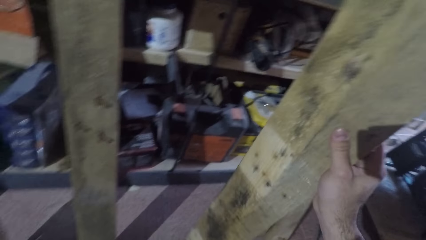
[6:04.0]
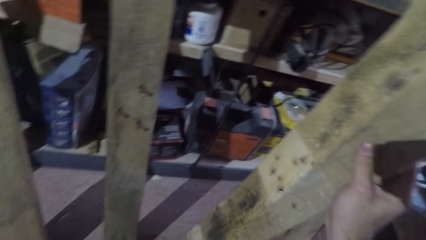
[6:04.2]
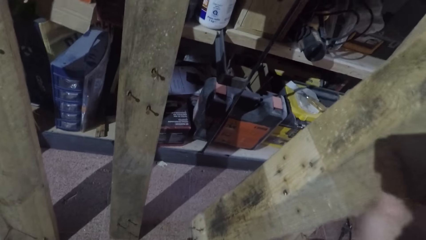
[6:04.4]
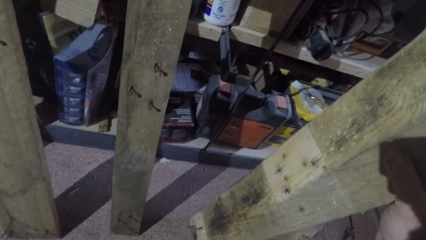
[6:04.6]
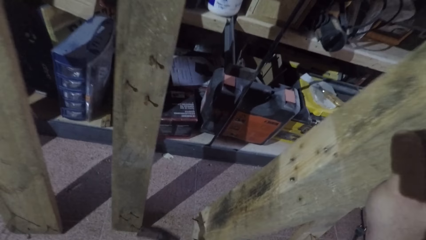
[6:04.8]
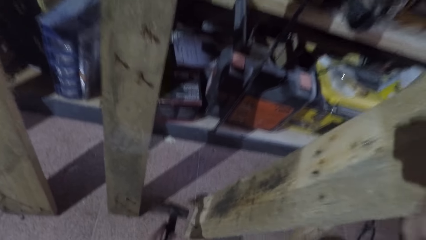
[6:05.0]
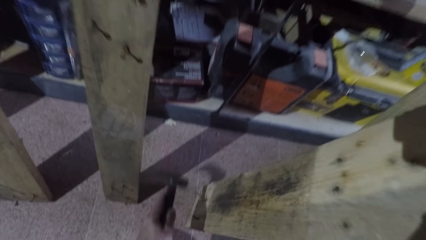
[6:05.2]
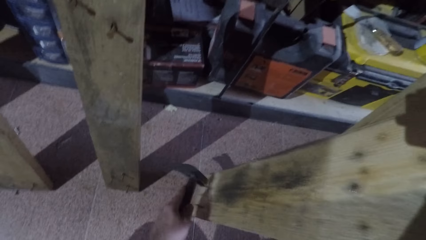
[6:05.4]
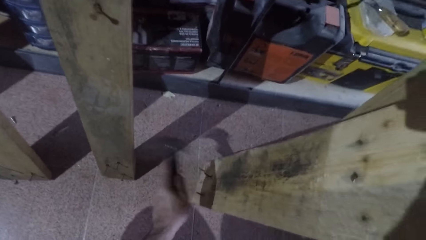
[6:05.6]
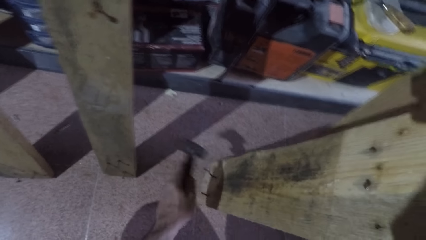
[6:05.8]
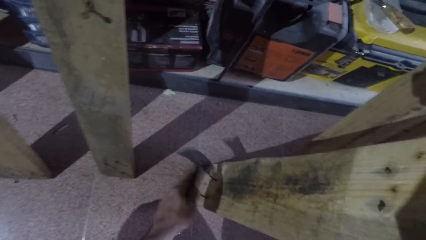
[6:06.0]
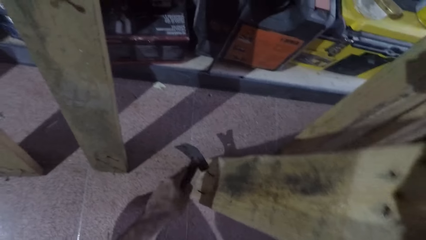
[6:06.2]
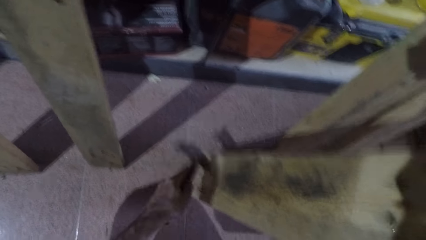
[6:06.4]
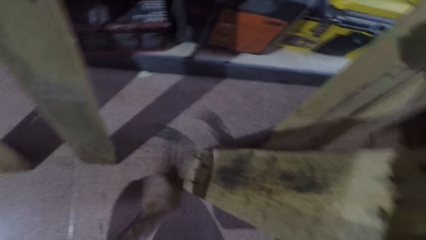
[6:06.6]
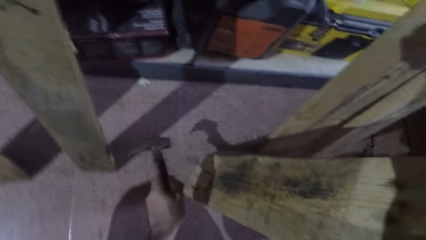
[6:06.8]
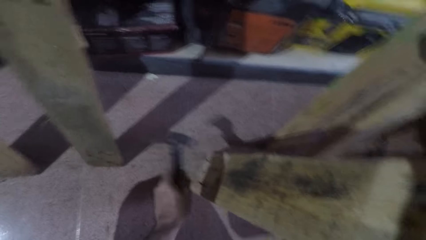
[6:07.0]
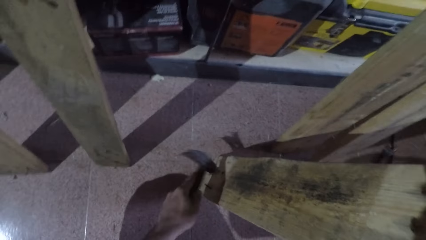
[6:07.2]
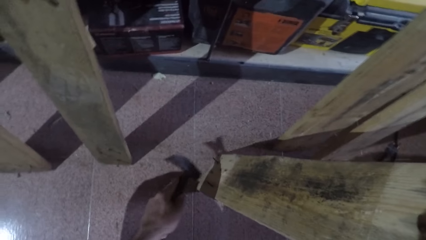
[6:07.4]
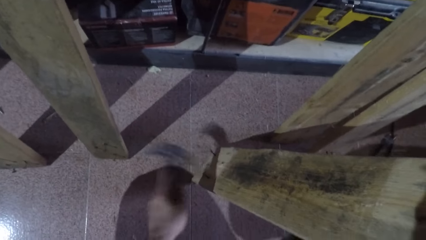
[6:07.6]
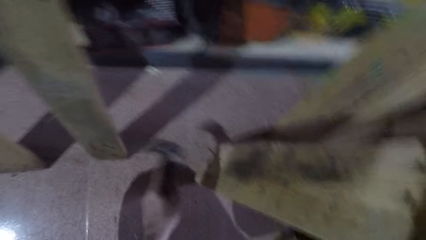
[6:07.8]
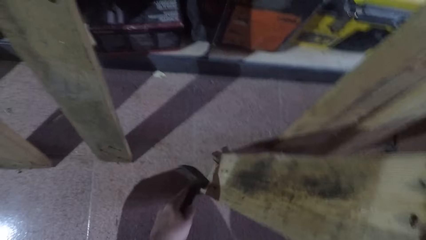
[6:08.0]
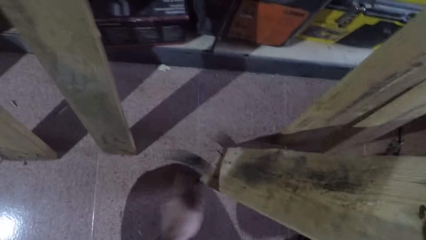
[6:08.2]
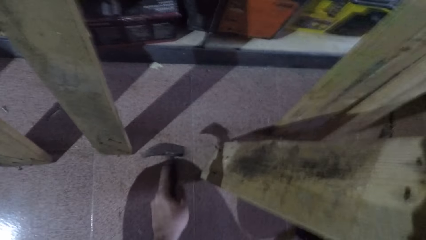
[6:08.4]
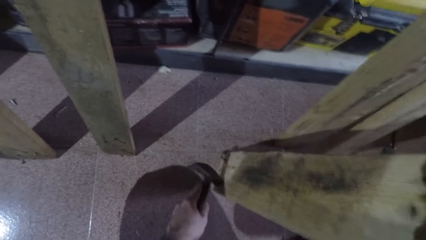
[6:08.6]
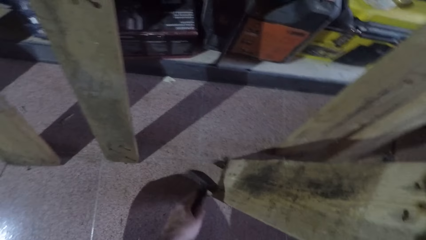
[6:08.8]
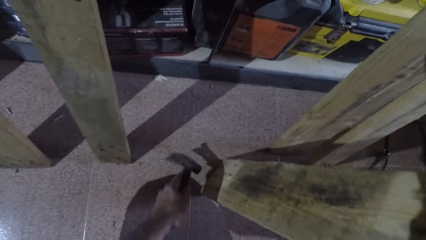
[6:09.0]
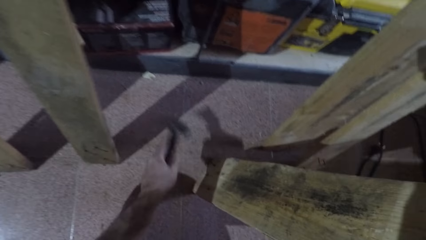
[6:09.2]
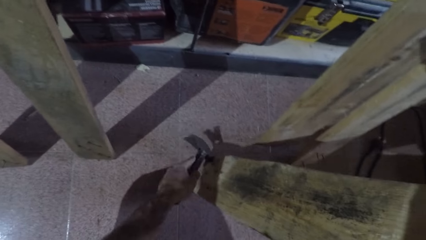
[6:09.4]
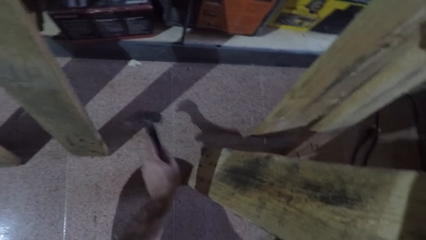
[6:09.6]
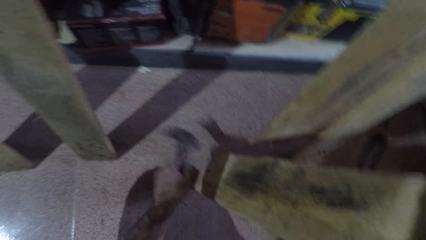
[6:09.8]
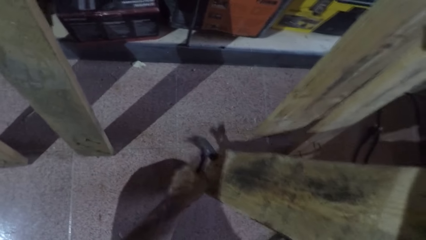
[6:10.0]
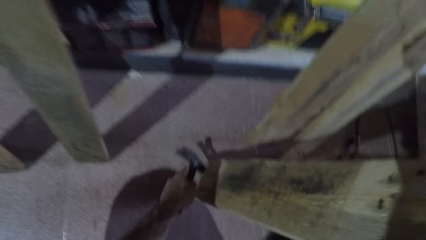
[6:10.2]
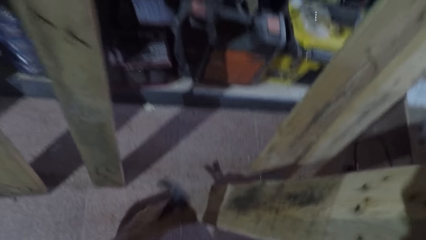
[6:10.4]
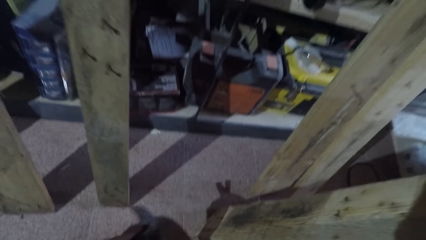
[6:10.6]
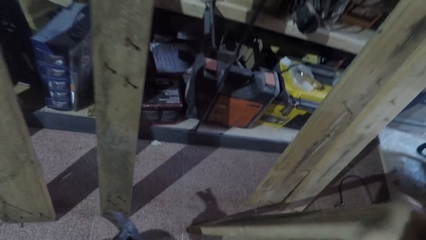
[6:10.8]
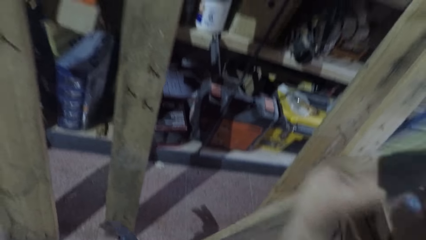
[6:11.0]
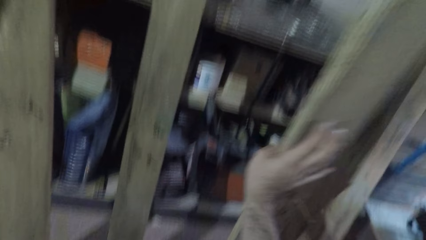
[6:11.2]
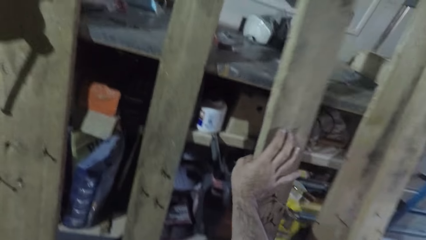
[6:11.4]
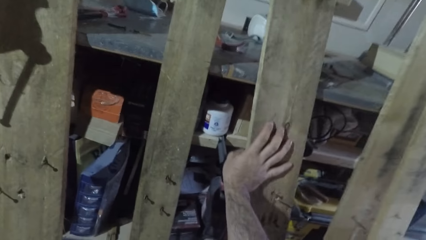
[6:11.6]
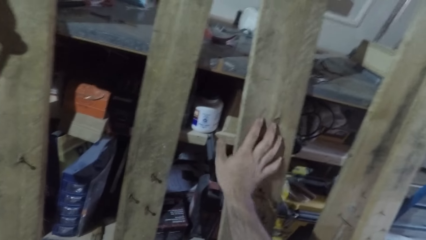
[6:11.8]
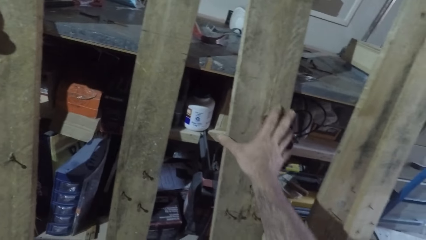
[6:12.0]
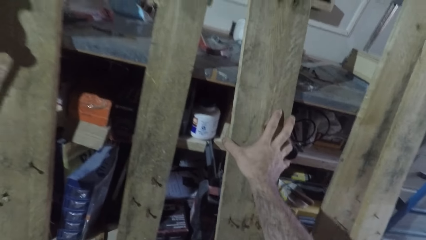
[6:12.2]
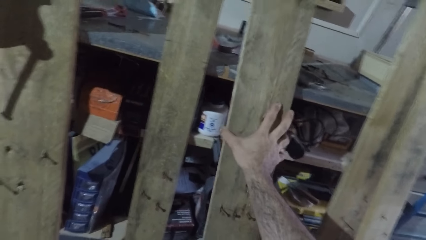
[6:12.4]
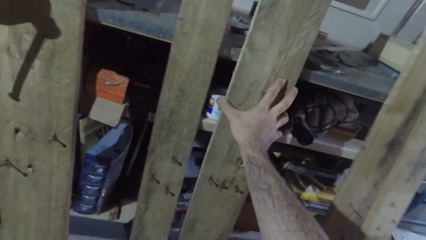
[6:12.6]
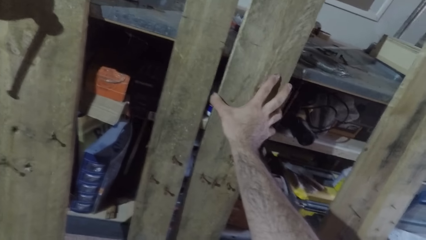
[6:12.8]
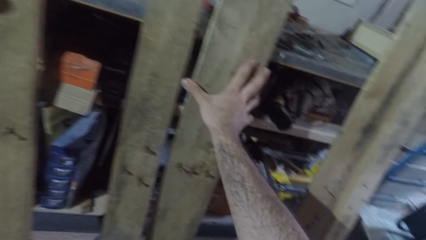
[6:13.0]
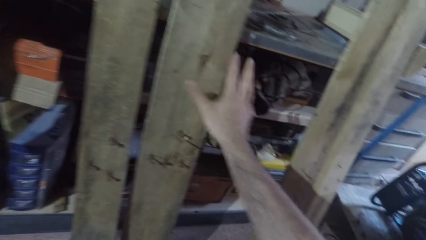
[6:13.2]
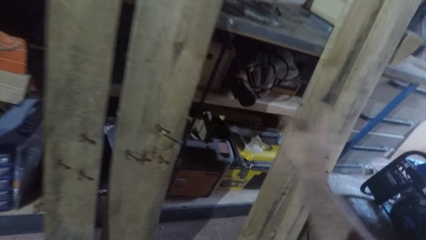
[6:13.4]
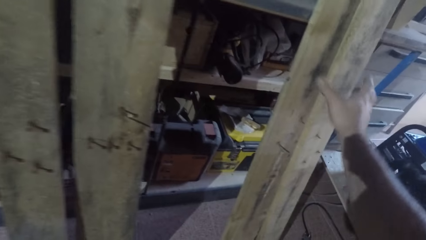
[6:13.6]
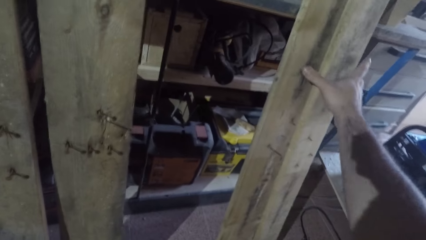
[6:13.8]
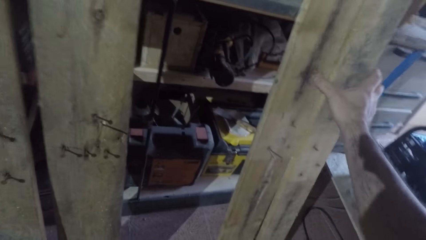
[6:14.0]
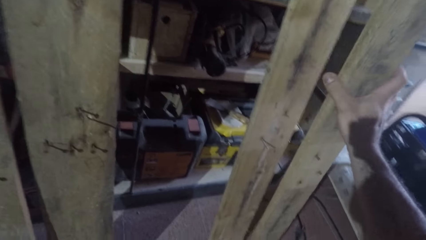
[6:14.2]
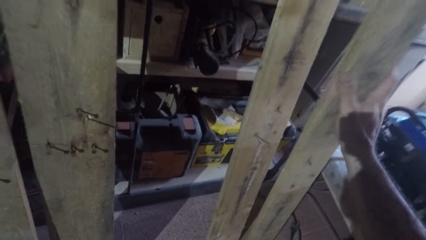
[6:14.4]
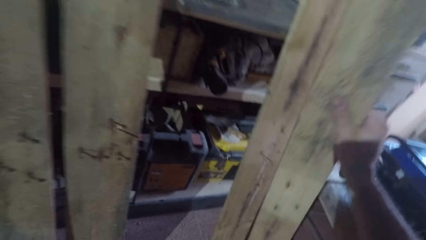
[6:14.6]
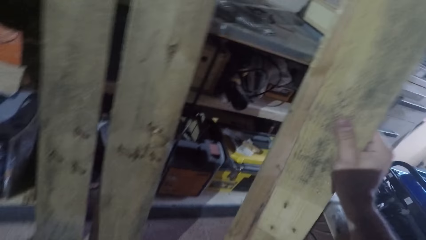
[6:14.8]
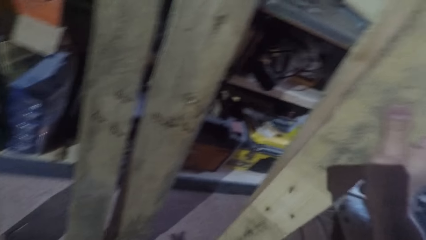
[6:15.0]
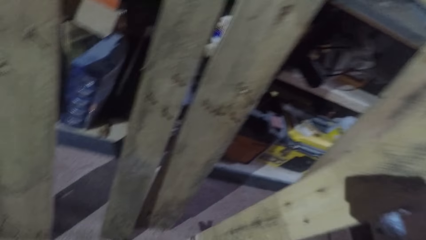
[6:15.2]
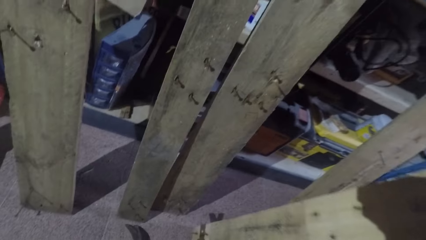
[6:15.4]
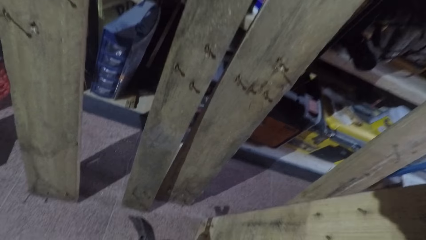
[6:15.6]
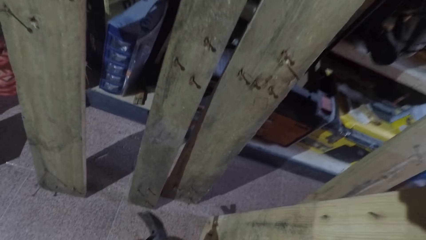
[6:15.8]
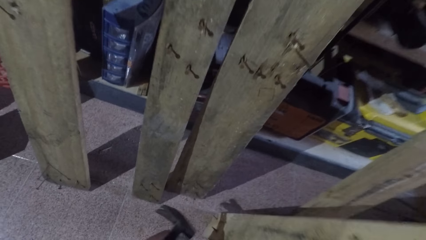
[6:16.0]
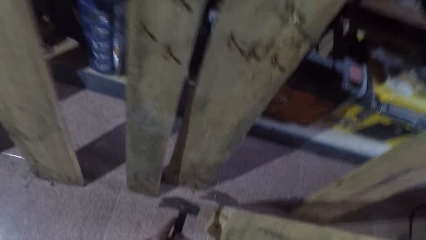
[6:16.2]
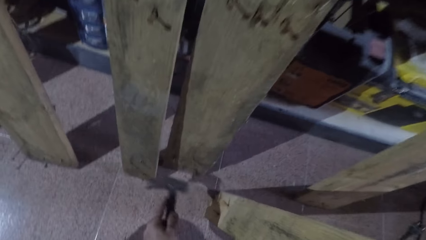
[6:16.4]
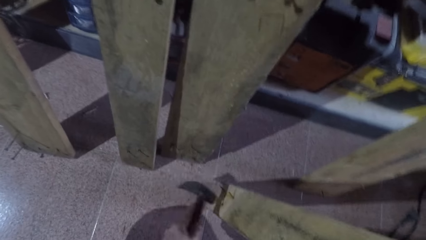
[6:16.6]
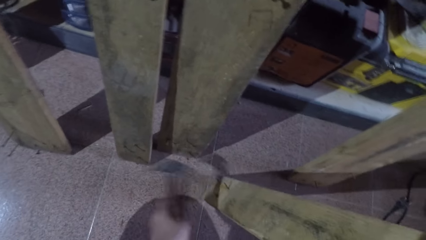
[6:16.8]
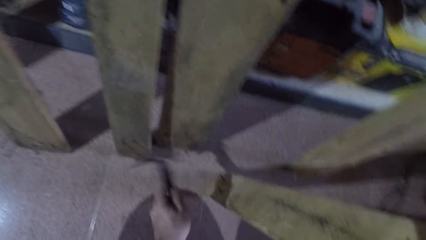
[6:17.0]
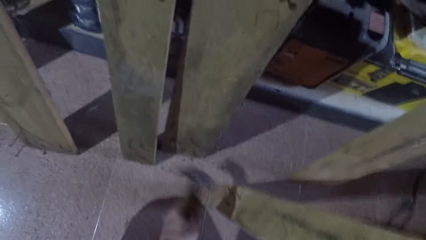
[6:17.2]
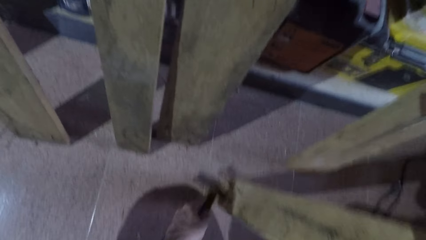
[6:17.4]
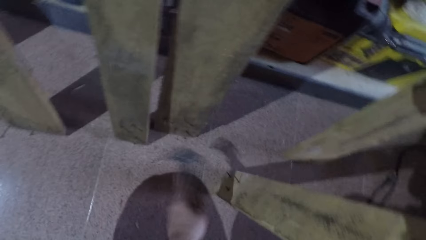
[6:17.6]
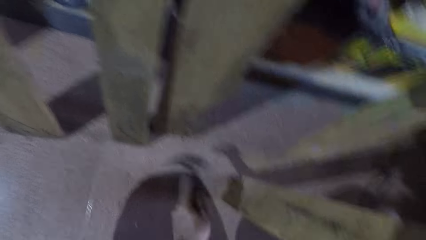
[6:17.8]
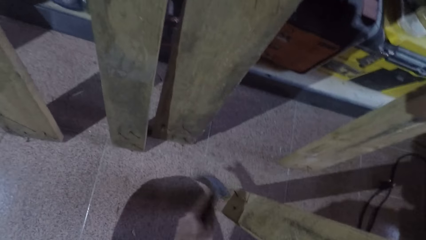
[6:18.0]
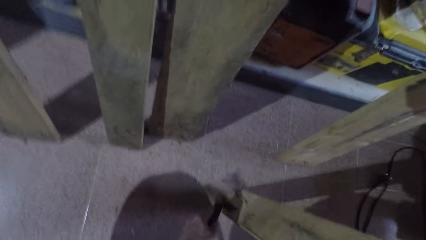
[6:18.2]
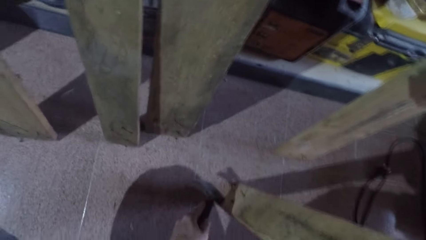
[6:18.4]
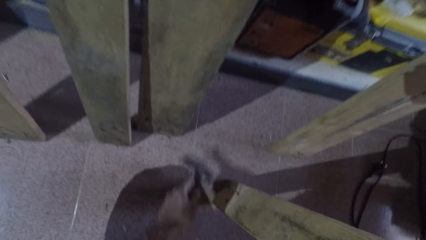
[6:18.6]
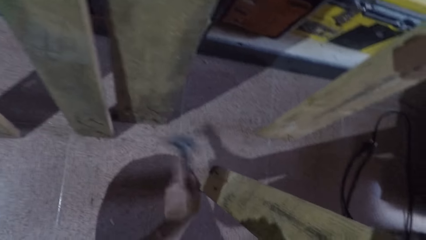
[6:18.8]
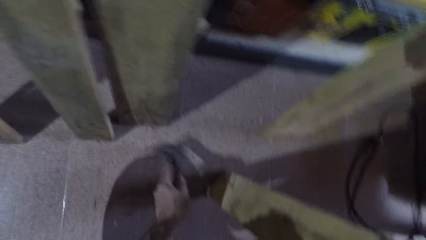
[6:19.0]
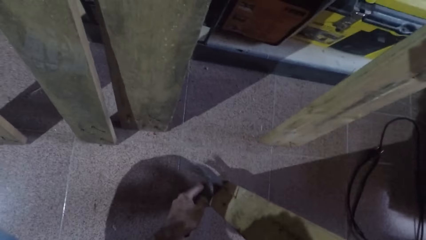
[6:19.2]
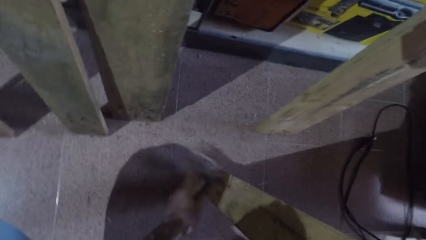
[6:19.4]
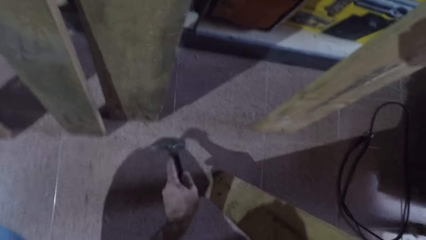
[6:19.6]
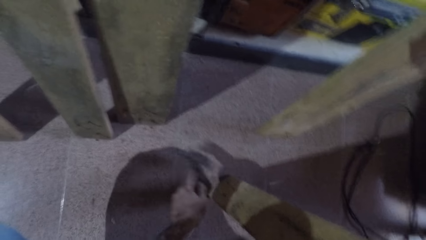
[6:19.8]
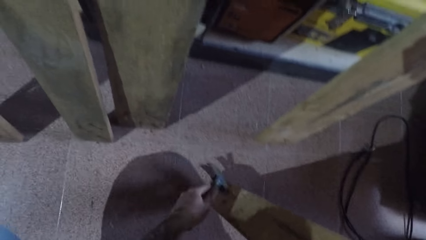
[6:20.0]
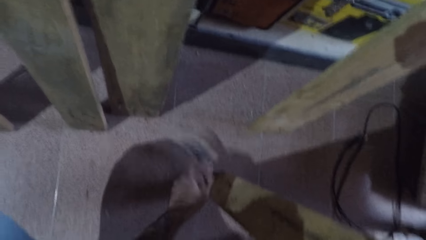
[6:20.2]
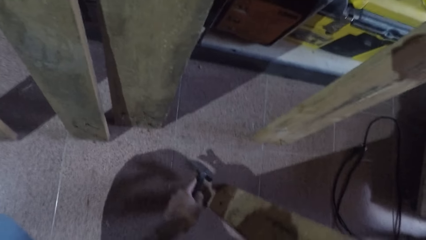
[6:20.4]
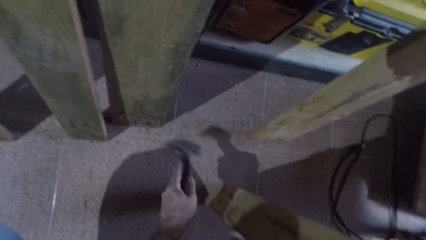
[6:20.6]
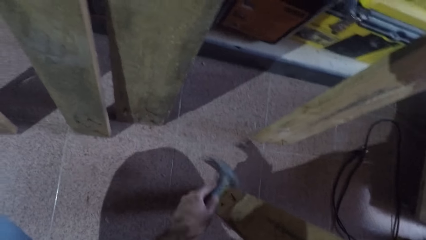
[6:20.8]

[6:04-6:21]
The camera wearer tilts the piece of wood. They hammer the nails on the third wood. They hit a nail with a hammer. They hit a nail again. They rest the third wood against the table. They move the wood. They take a fourth wood. They tilt the wood. They hammer the nails on the fourth wood with the hammer. They hit a nail with the hammer.
